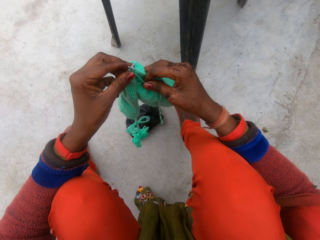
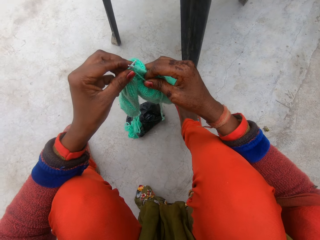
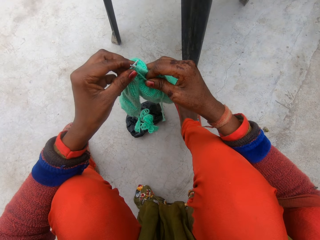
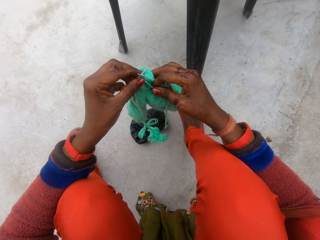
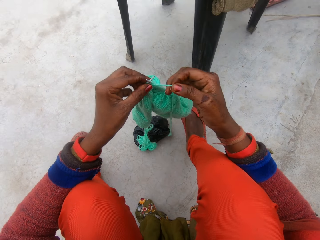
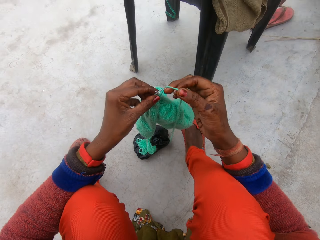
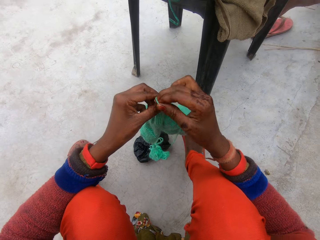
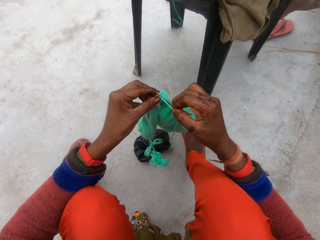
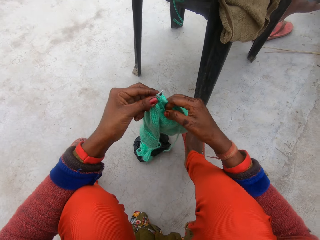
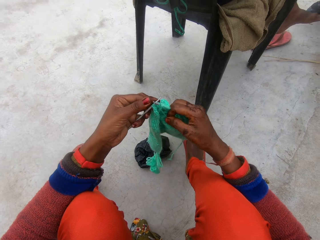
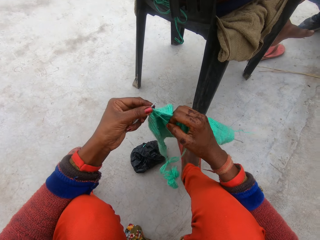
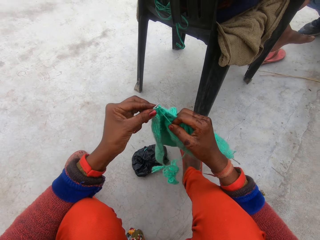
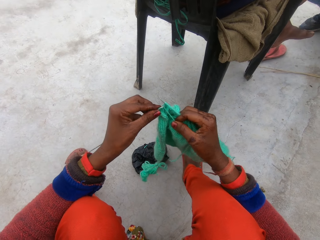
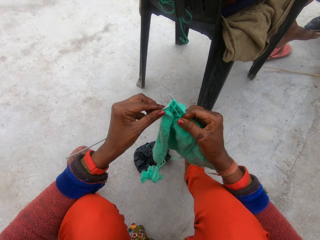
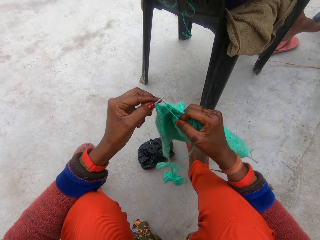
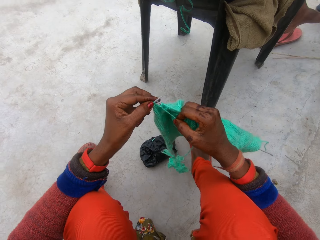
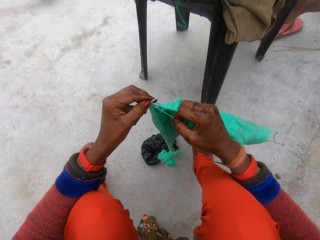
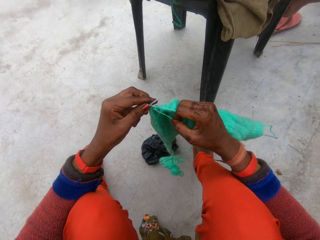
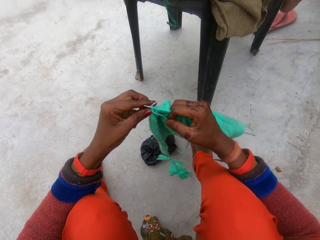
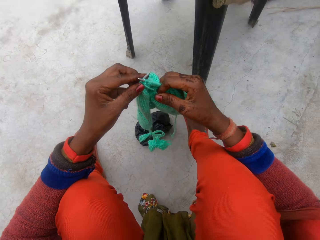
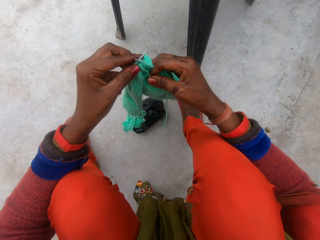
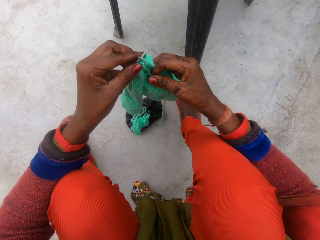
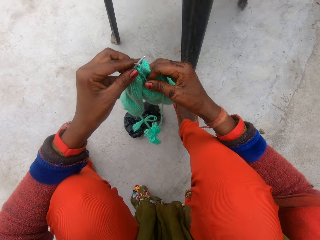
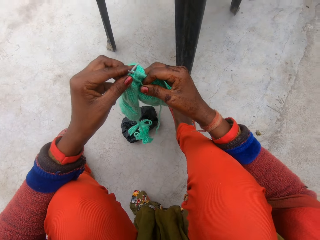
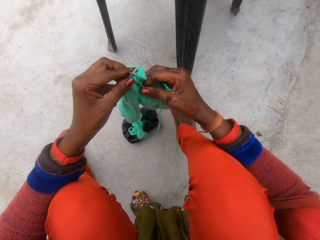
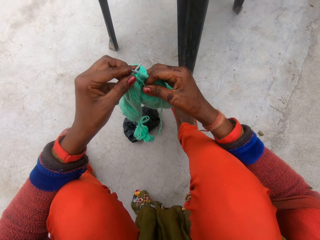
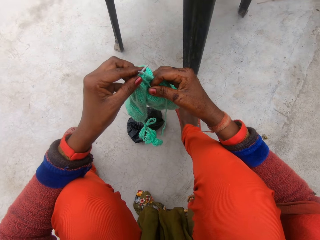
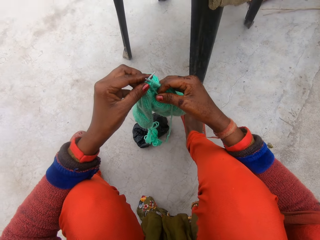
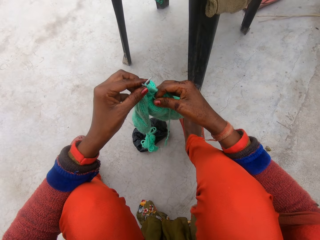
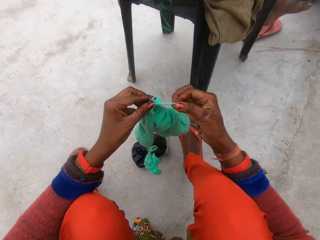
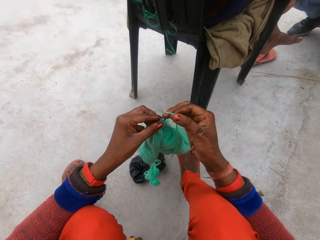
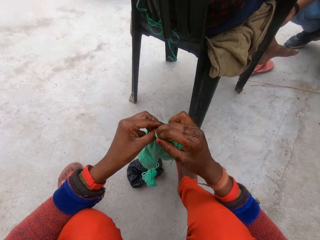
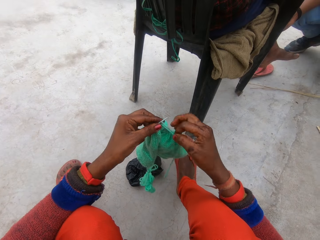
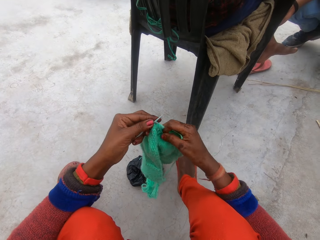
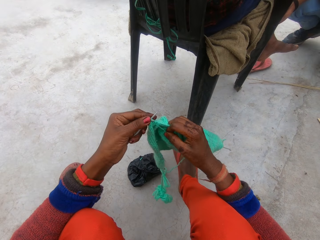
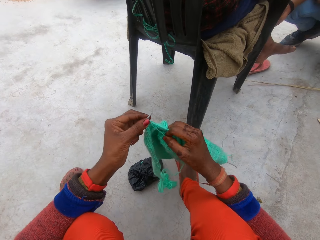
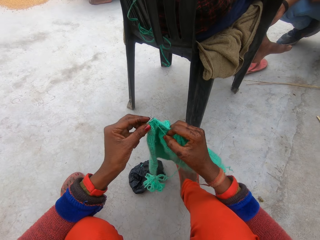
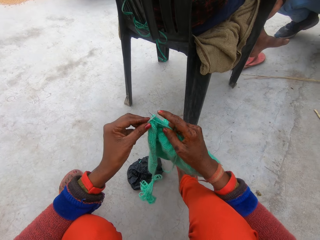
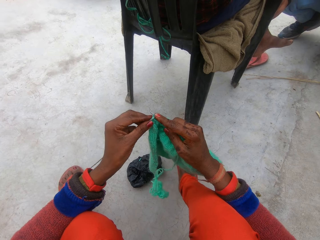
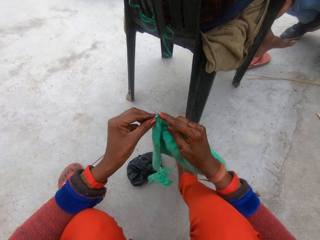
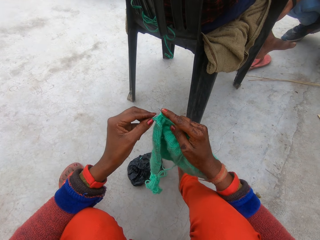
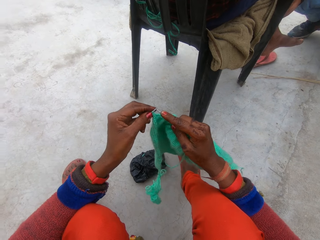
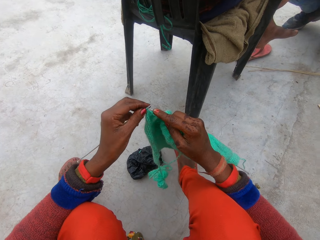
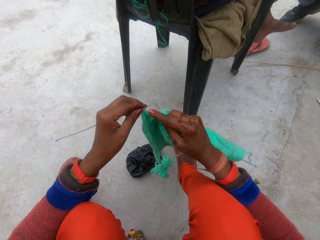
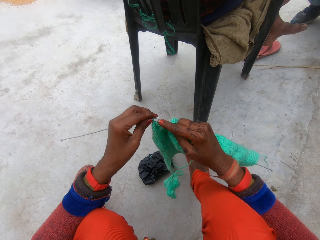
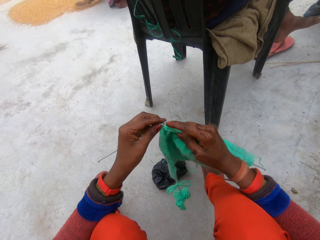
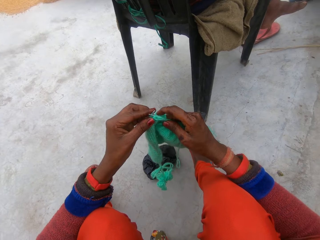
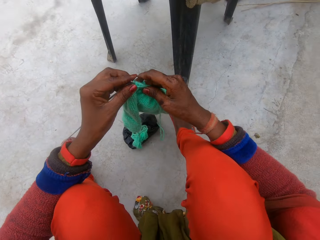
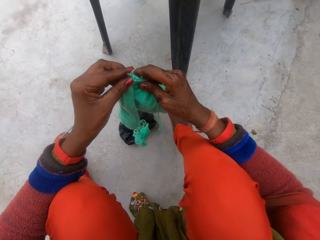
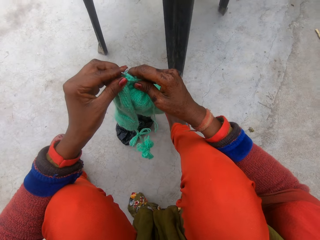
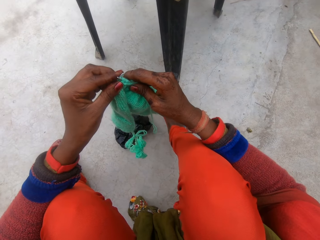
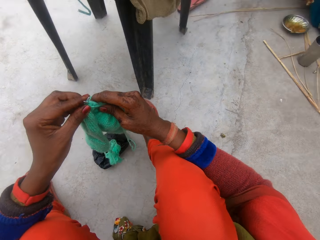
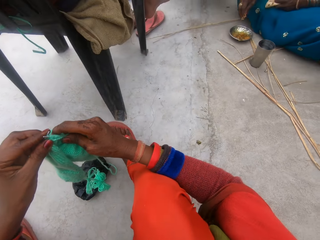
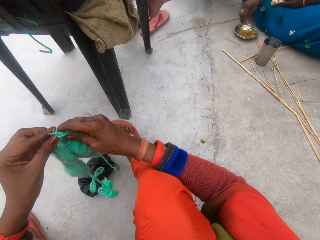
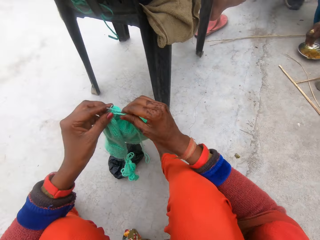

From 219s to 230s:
The camera wearer presses the knitting needle on the ground. They rotate the knitting thread around the knitting needle. A man sits on a chair. The camera wearer knits a fabric with knitting needles. Another man stands close to a woman. The camera wearer presses the knitting needle on the ground. The first man sits on a chair. The other man squats. The camera wearer rotates the knitting thread around the knitting needle. The first man sits on a chair. The other man squats. The camera wearer knits the fabric with the knitting needles. Another woman squats. The camera wearer pushes the knitting needle with a finger. They knit the fabric with the knitting needles. The other woman spreads something on the ground. The camera wearer presses the knitting needle on the ground. They look around. The first man sits on a chair.

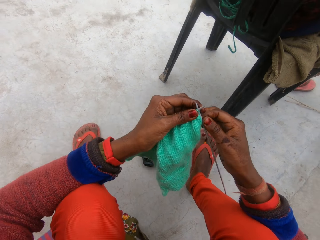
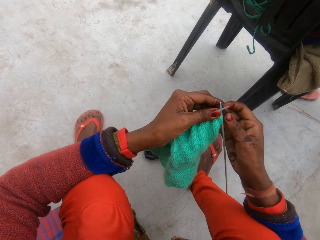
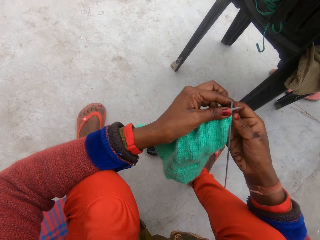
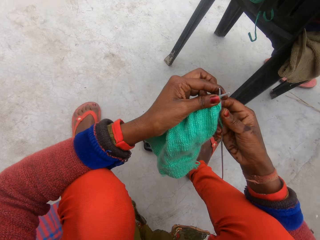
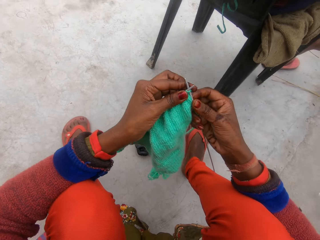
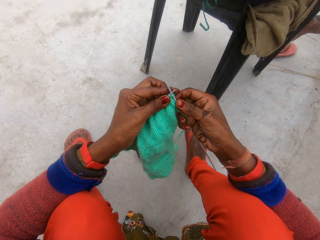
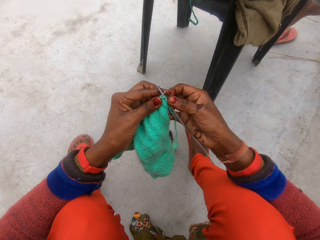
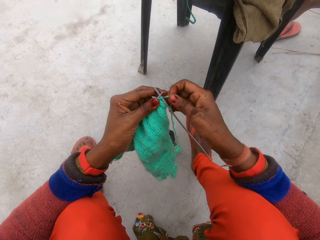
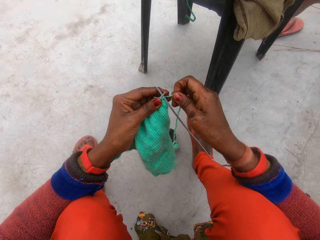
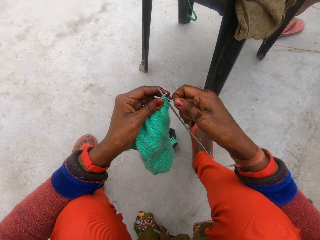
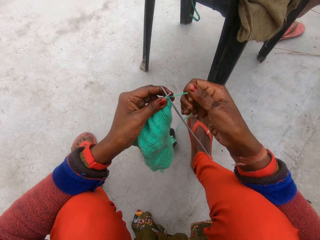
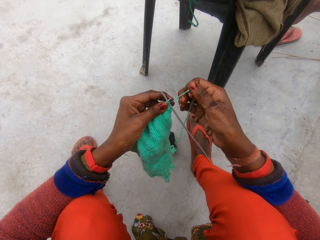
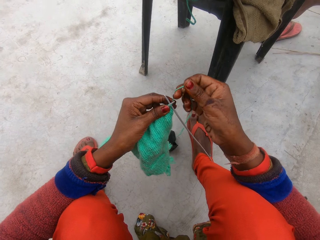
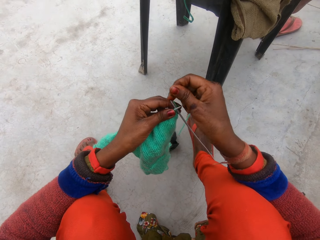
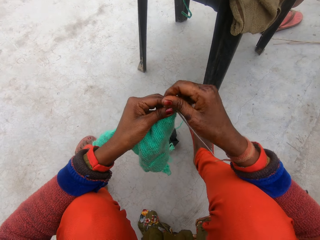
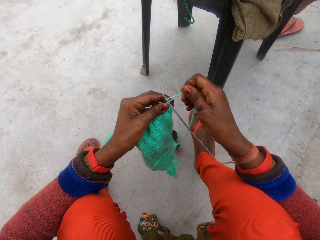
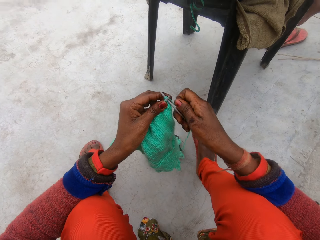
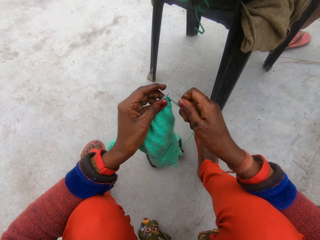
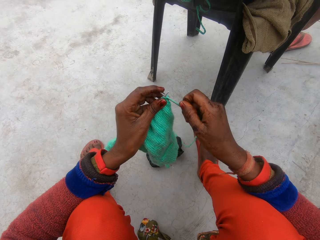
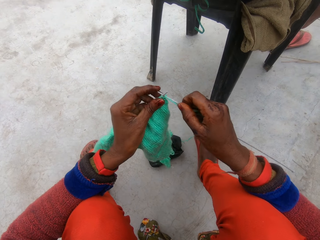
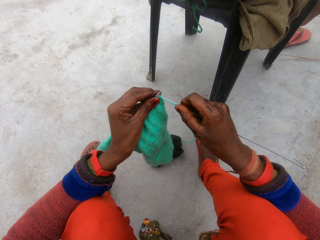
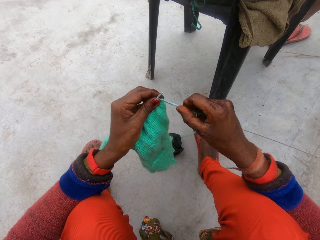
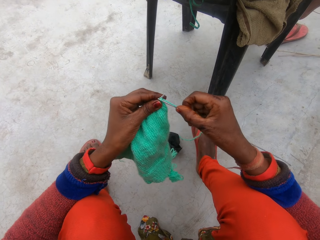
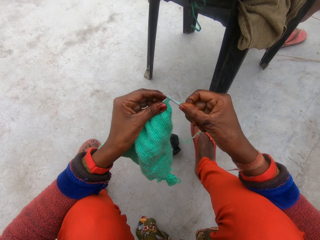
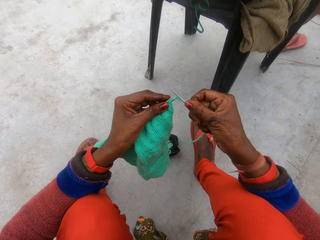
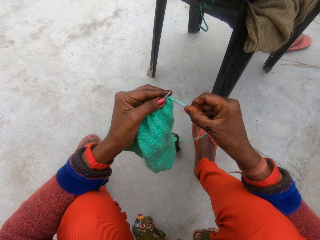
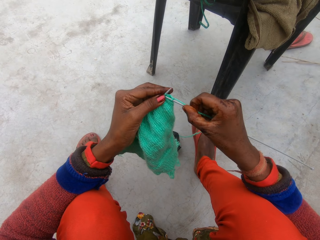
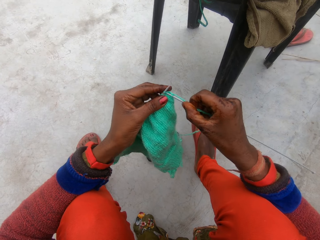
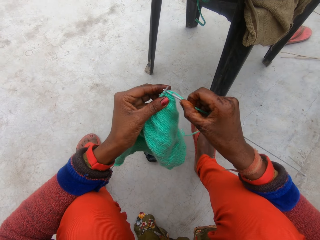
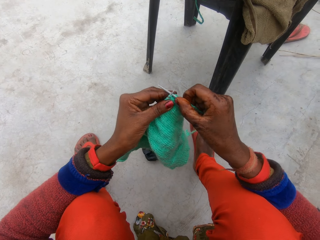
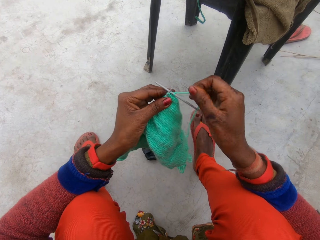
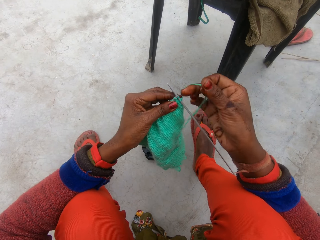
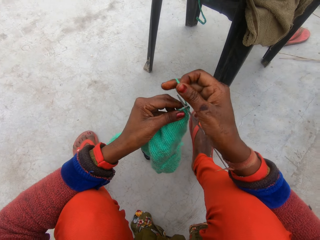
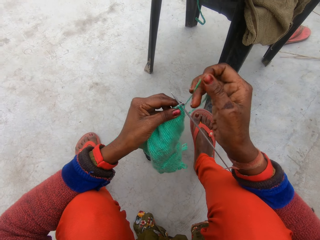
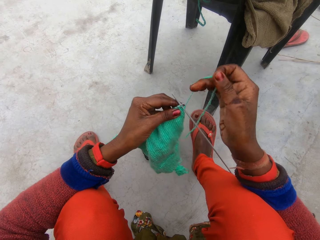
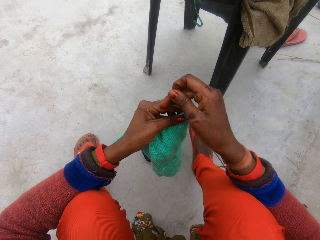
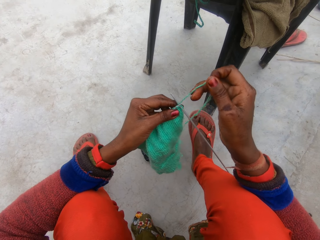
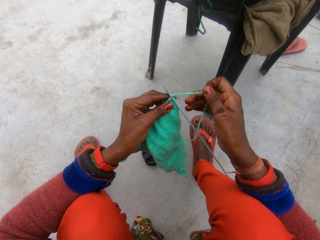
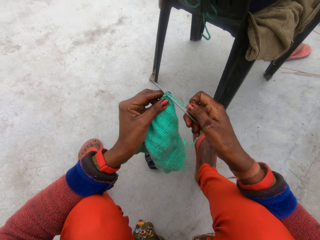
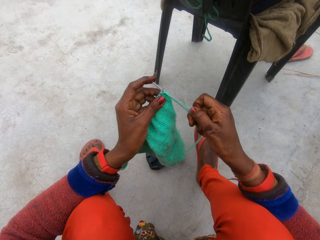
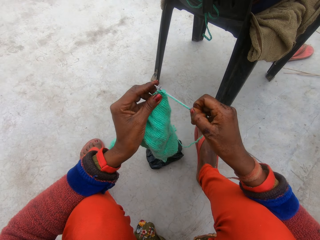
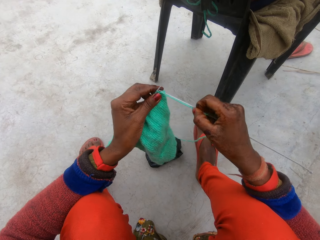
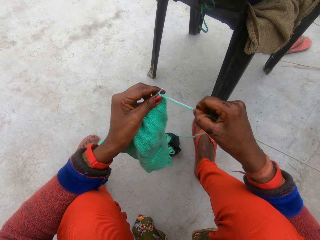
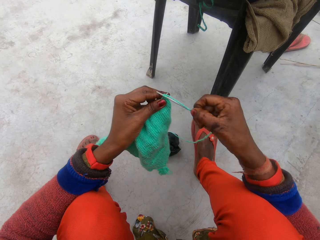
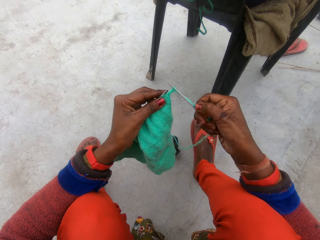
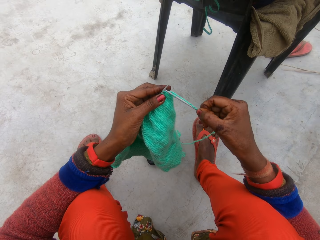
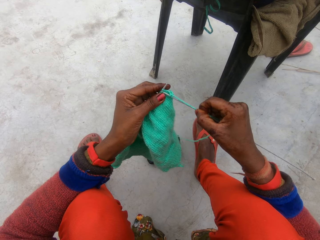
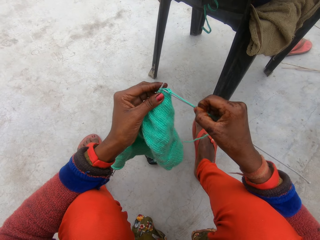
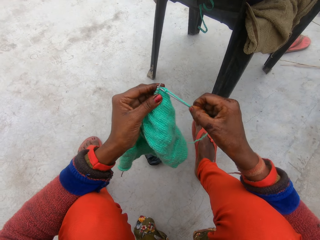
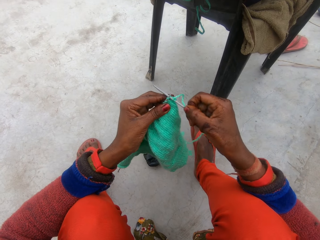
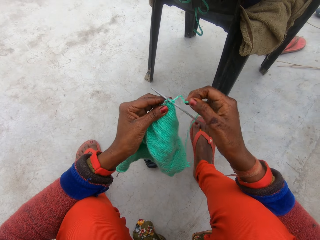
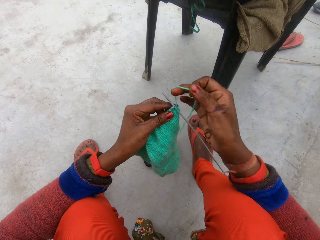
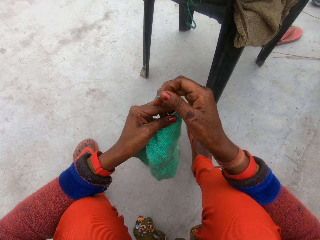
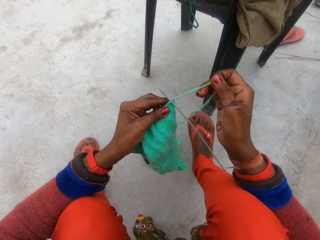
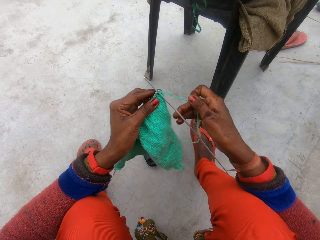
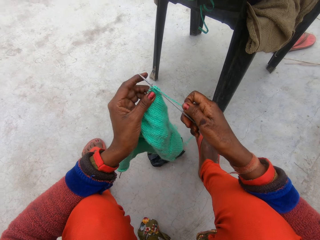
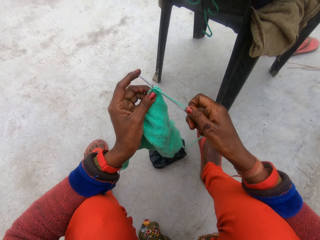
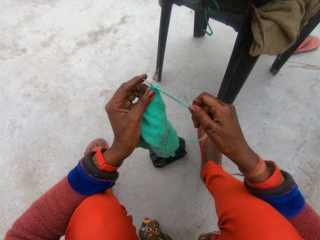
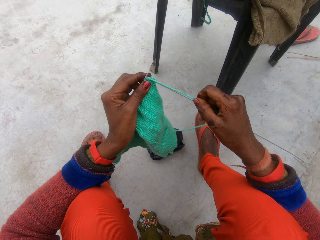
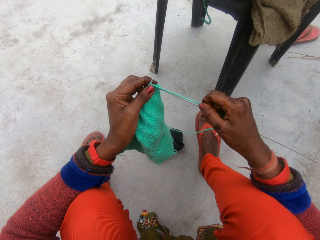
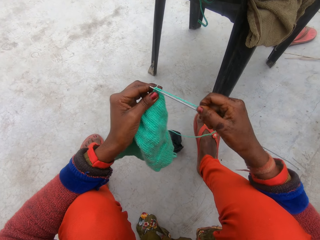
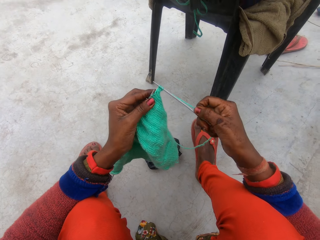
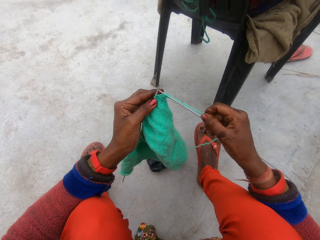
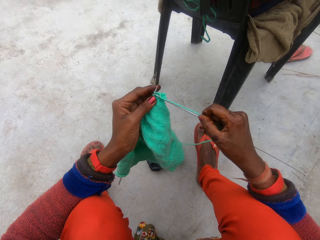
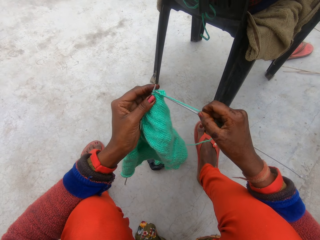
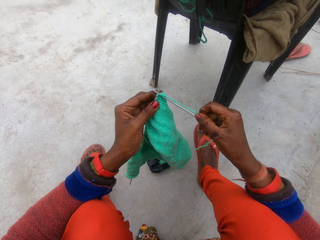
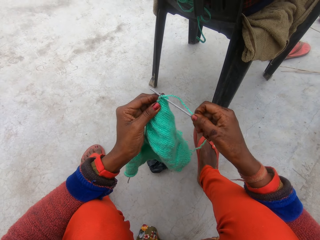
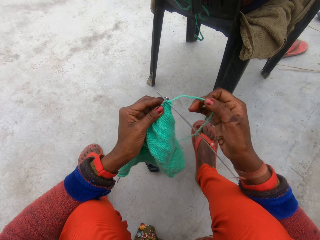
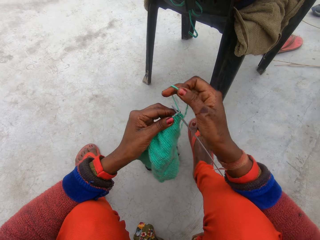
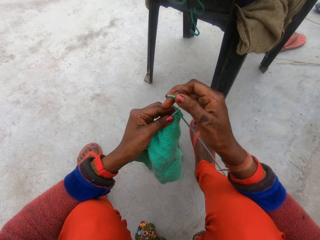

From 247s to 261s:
A man sits on a chair. The camera wearer picks the thread. They rotate the knitting thread around the knitting needle. They knit a fabric with knitting needles. They rotate the knitting thread around the knitting needle. They knit the fabric with the knitting needles. Another man squats. The camera wearer rotates the knitting thread around the knitting needle. They knit the fabric with the knitting needles. The other man squats.
